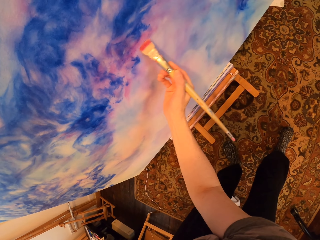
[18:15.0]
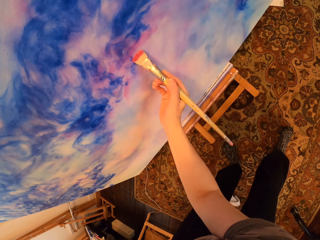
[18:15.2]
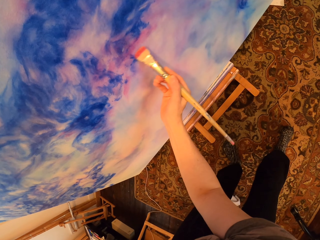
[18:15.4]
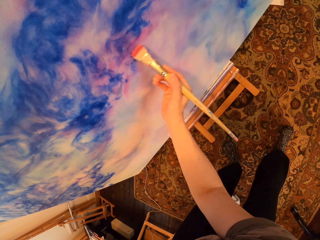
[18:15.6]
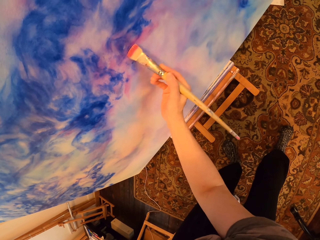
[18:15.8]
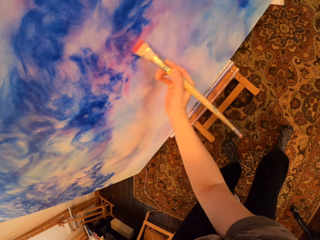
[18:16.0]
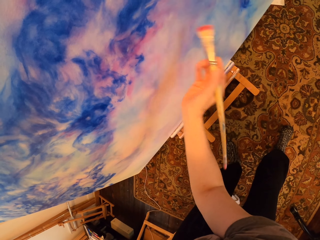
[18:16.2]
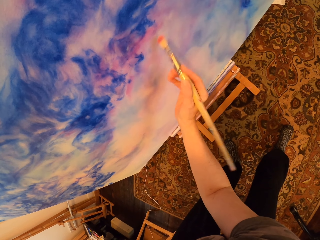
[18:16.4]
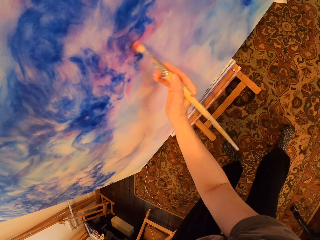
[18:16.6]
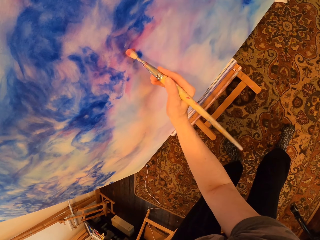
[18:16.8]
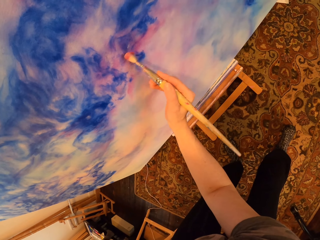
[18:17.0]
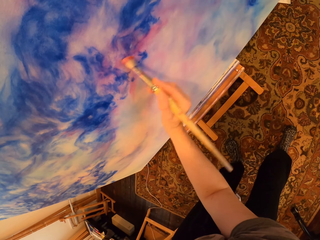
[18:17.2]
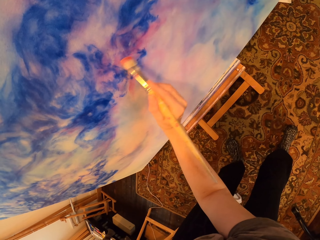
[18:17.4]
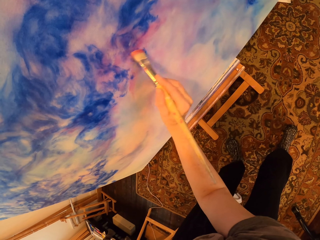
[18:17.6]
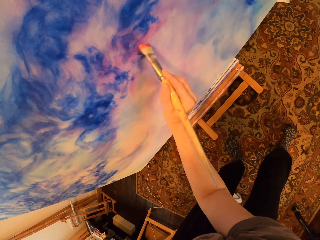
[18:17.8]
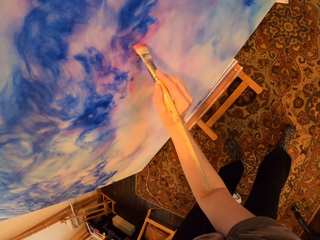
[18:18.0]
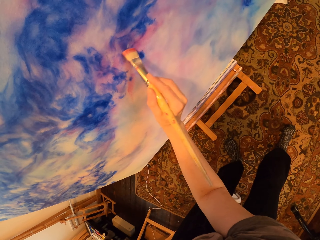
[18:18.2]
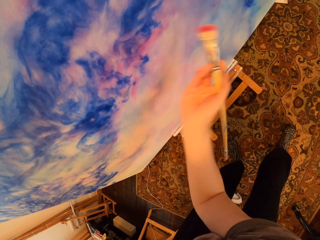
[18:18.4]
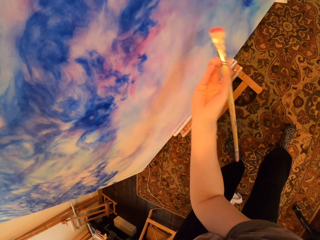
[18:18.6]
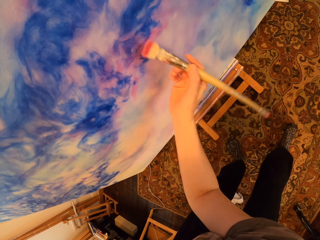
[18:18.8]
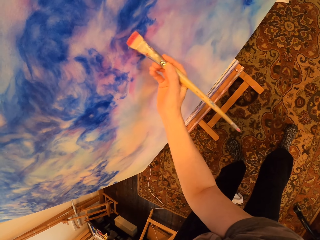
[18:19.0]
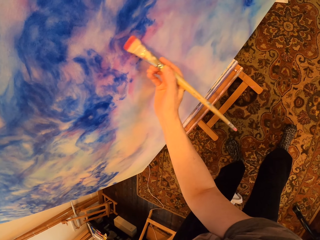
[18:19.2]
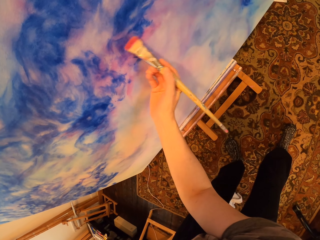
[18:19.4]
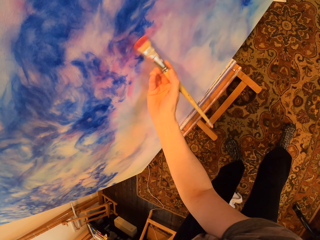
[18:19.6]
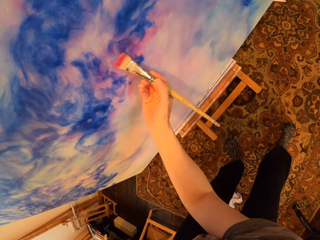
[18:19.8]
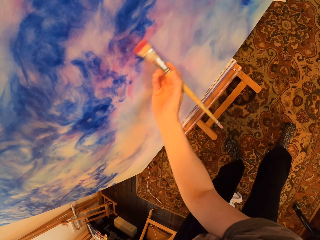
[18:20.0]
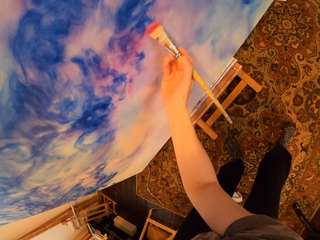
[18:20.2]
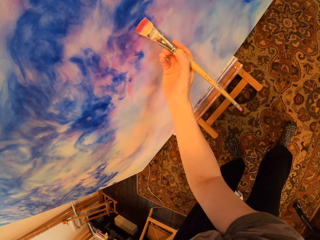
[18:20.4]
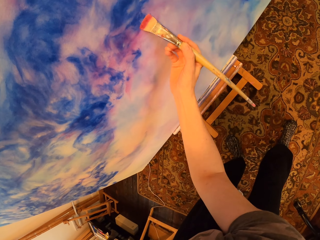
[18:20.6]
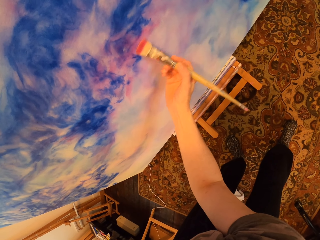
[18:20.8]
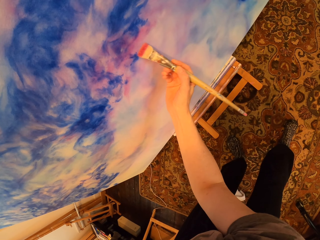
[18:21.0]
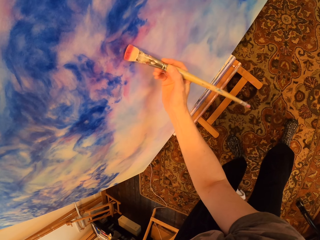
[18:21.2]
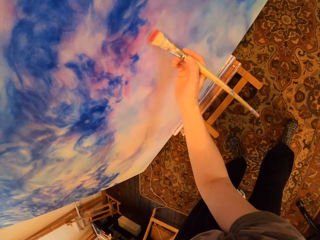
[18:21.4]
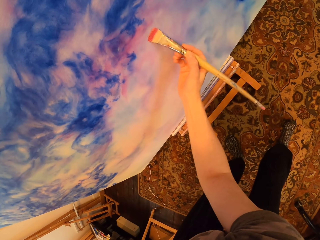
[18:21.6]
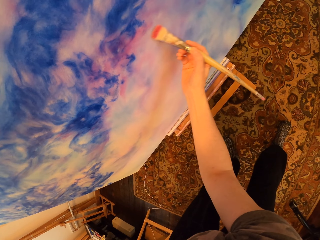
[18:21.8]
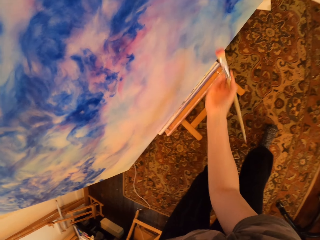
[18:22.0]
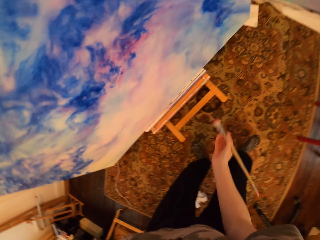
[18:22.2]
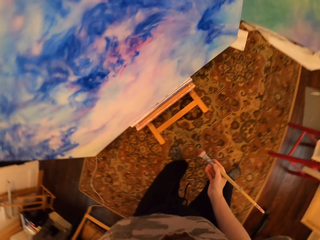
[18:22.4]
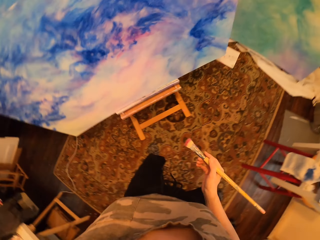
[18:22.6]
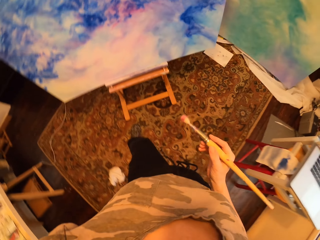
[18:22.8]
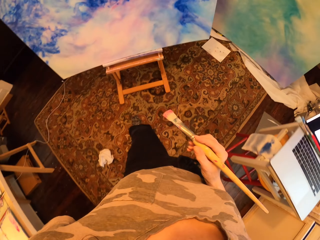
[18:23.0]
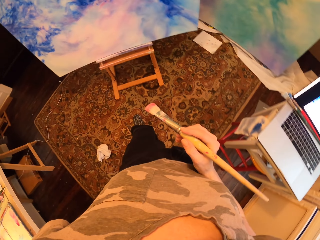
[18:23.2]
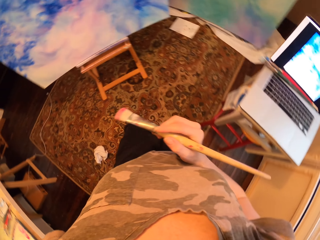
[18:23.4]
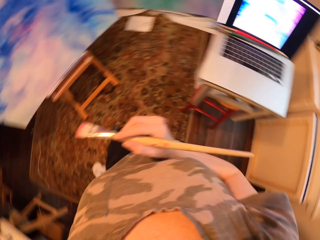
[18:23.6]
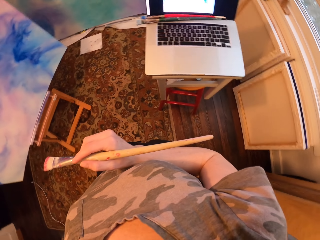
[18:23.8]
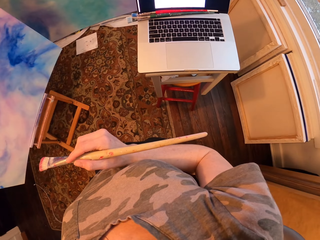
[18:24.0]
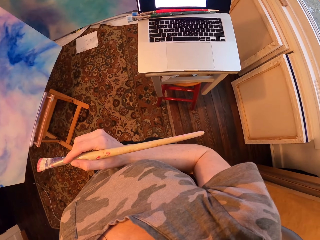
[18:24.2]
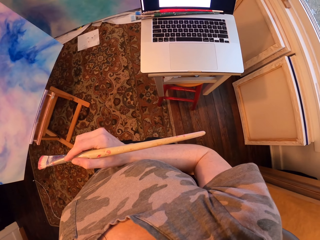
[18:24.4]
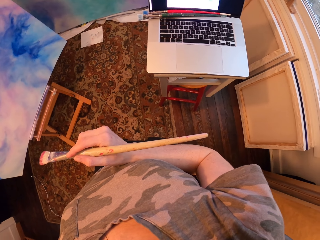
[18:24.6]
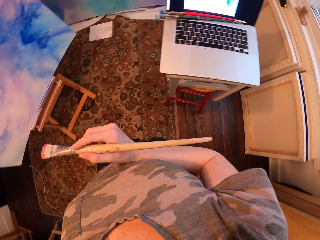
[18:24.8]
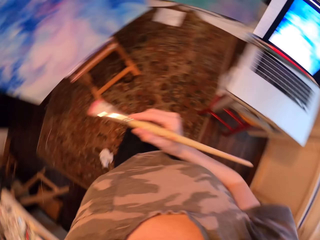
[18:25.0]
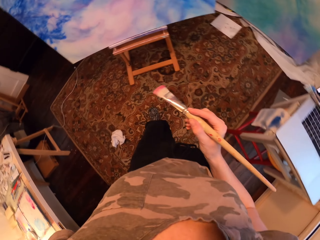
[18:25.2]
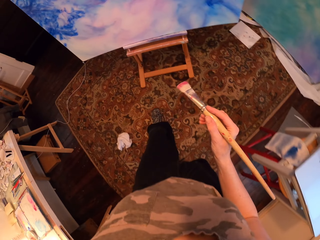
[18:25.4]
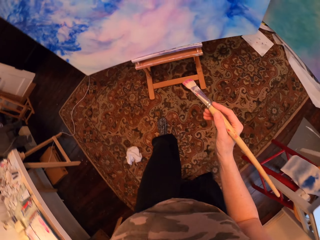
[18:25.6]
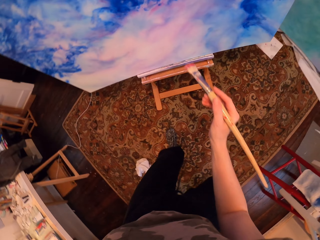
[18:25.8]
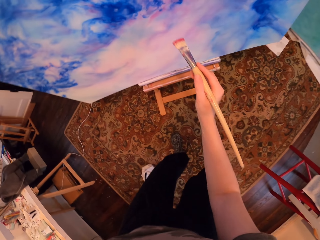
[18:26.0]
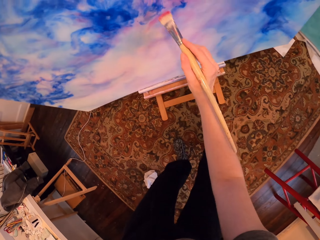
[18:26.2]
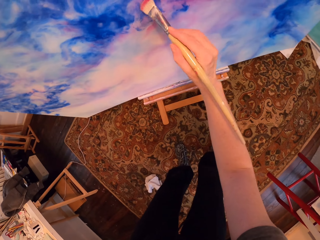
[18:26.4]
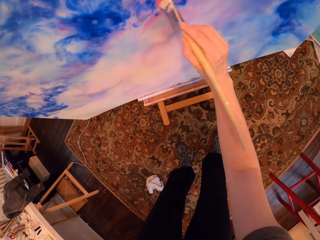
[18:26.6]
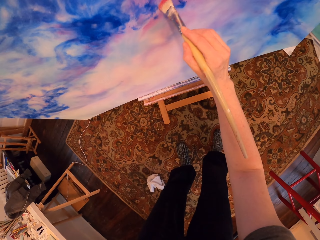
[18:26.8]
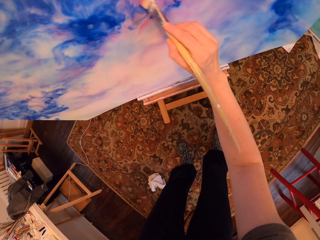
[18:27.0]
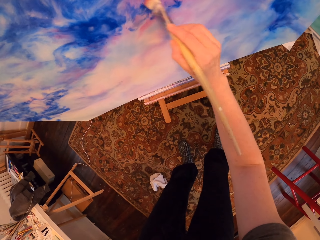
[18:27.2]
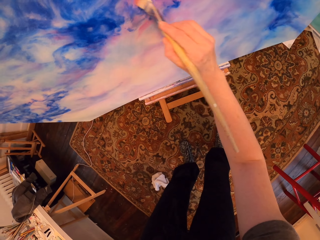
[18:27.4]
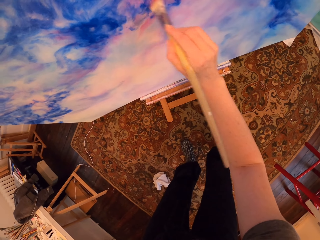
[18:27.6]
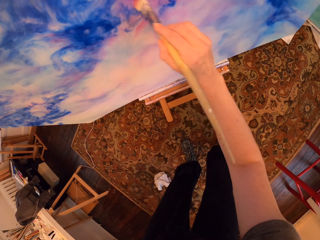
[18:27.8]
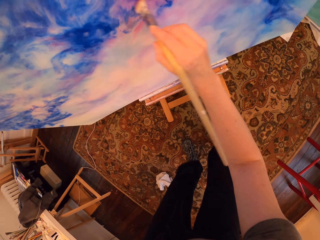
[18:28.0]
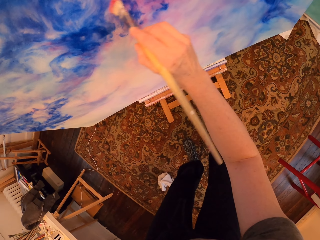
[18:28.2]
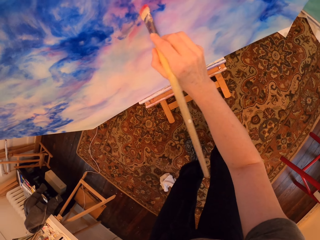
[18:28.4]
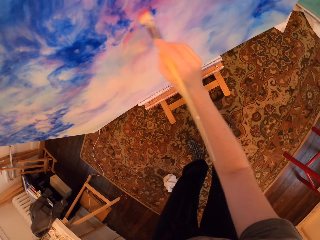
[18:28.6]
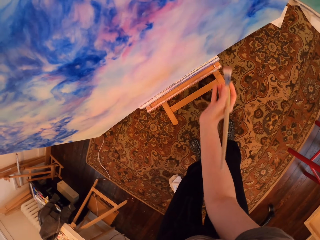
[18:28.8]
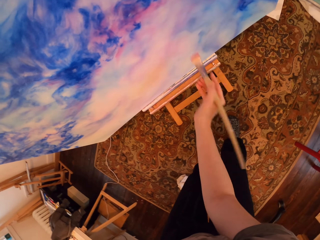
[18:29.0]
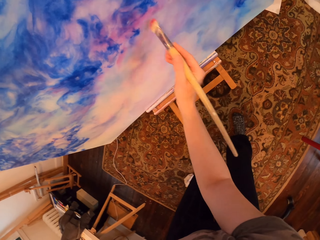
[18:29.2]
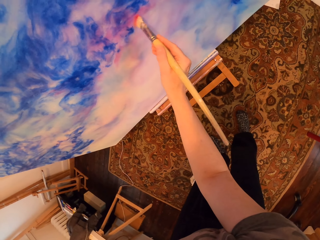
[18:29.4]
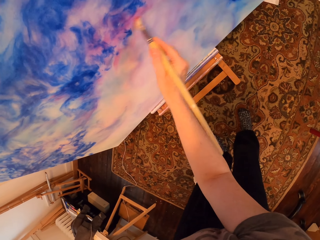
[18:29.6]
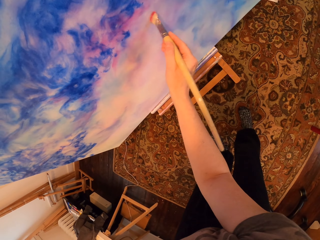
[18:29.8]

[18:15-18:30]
The camera wearer stands. They stare at the laptop. They paint the painting with the brush.

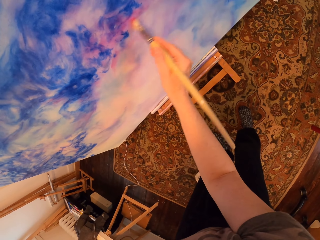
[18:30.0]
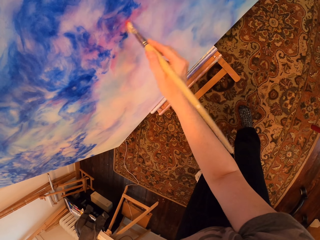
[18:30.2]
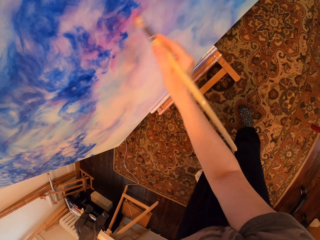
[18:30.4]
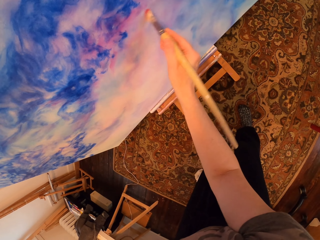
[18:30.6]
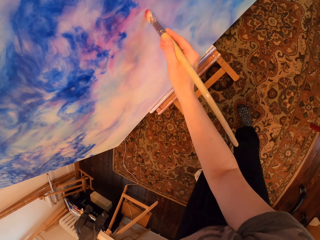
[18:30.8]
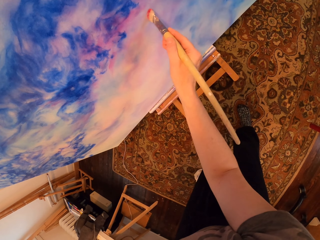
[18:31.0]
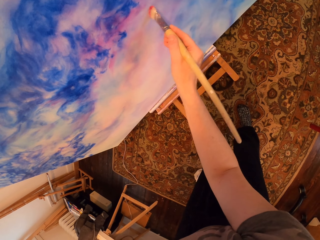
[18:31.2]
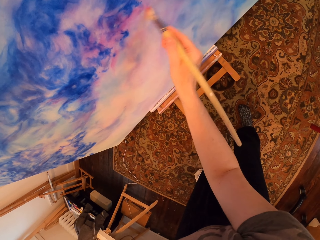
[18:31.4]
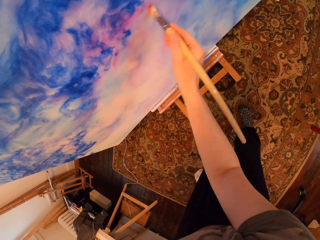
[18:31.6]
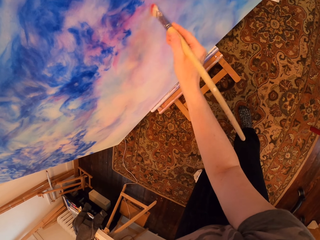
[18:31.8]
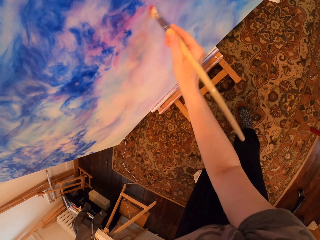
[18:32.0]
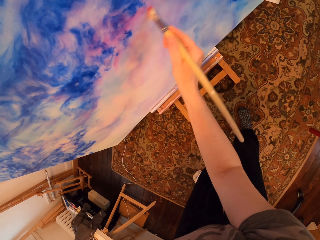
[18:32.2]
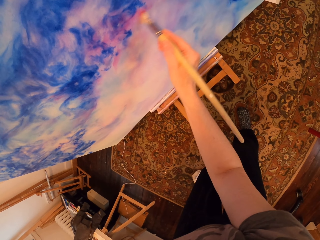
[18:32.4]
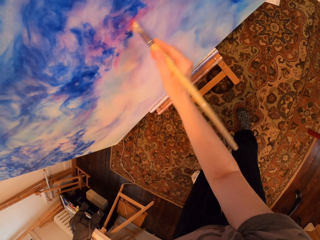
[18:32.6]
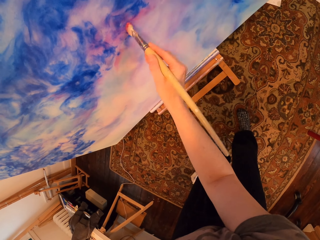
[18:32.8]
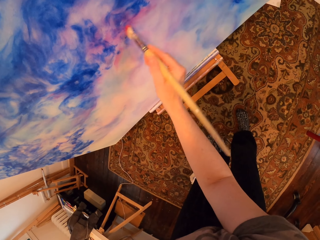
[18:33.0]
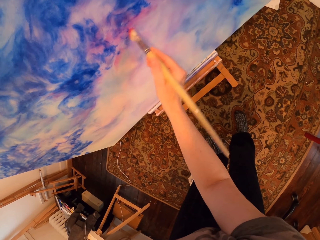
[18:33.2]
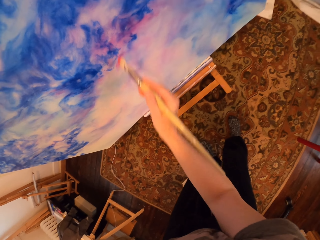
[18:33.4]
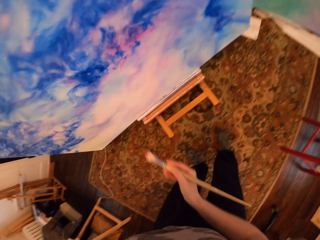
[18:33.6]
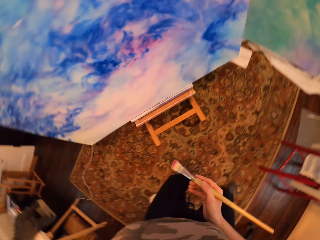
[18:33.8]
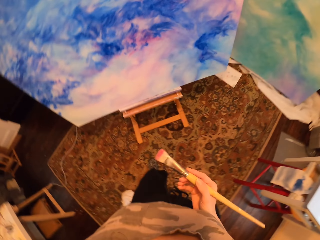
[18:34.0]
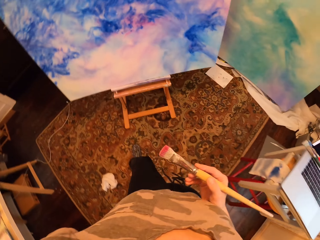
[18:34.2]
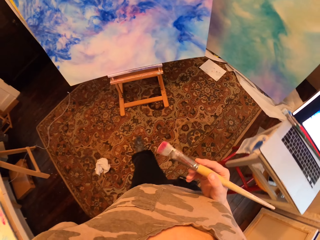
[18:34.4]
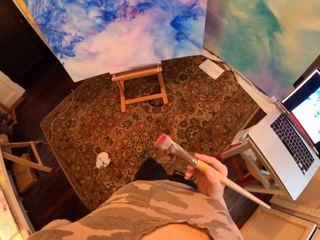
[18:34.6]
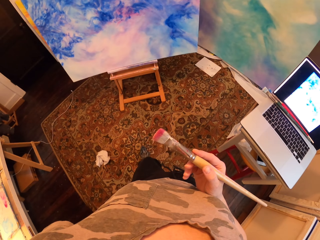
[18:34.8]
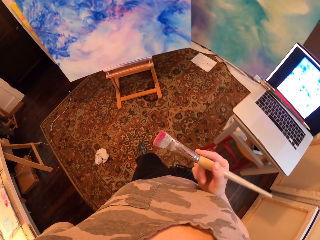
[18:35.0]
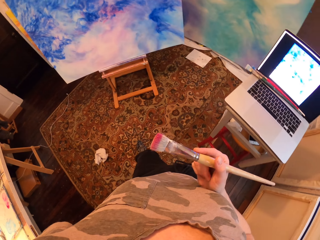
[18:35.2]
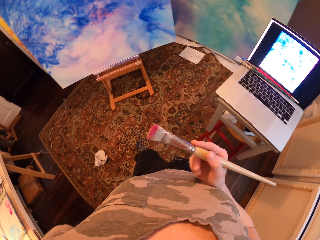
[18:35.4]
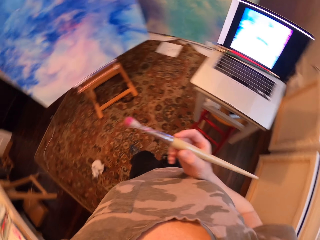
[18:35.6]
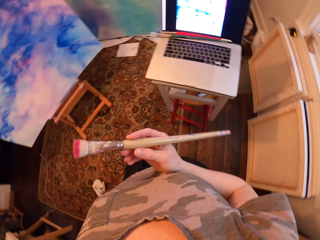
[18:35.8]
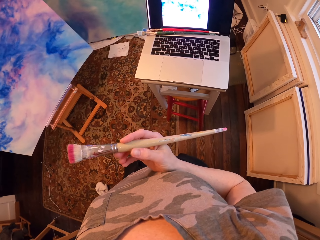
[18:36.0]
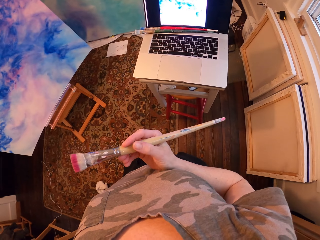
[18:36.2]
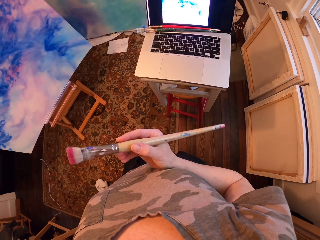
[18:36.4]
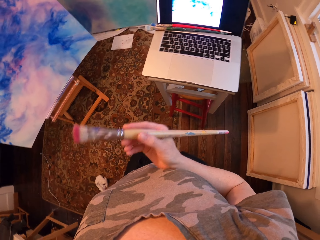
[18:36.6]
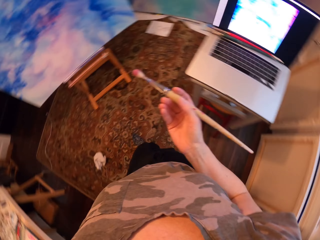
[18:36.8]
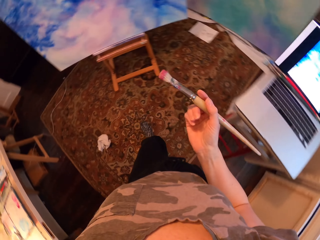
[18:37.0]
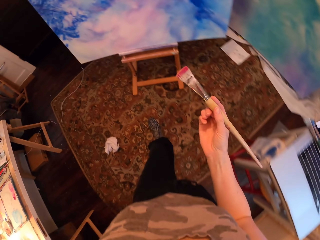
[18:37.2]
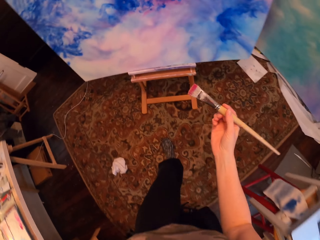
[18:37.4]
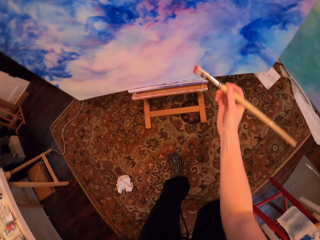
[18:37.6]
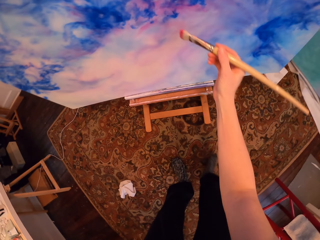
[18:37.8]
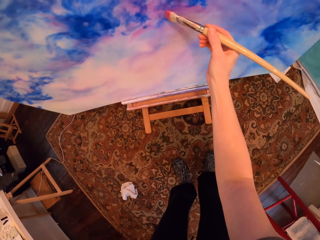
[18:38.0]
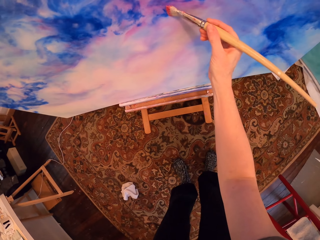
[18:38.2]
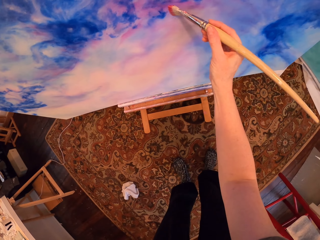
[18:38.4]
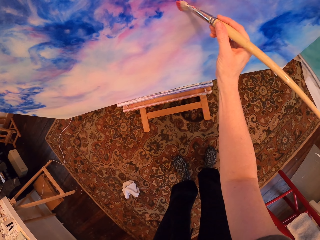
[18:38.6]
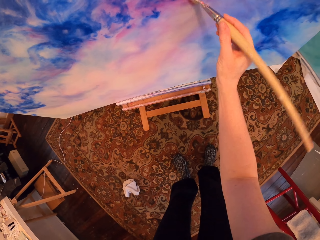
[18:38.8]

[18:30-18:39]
The camera wearer stands. They stare at the painting.
